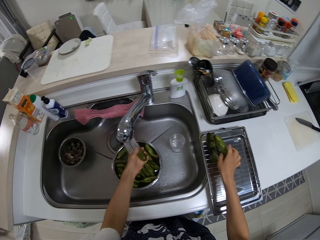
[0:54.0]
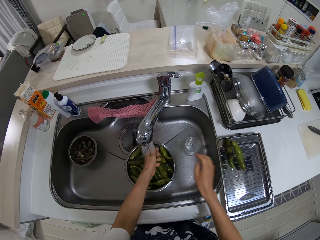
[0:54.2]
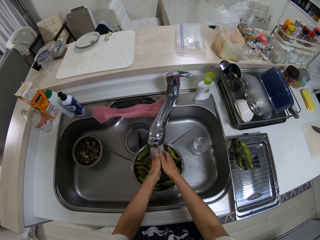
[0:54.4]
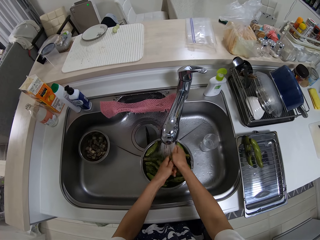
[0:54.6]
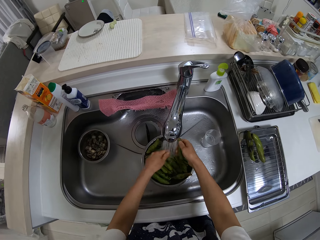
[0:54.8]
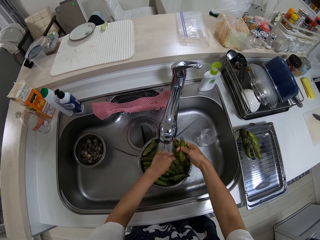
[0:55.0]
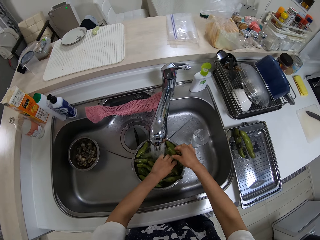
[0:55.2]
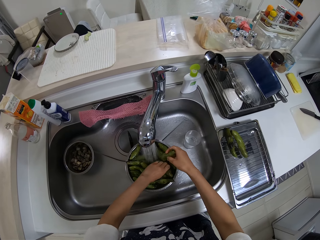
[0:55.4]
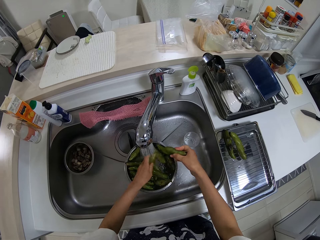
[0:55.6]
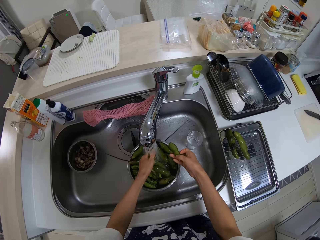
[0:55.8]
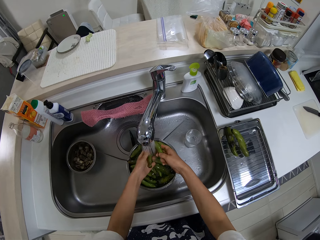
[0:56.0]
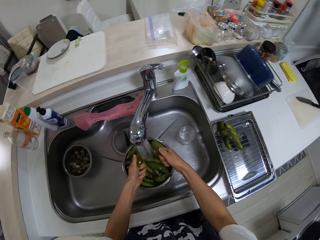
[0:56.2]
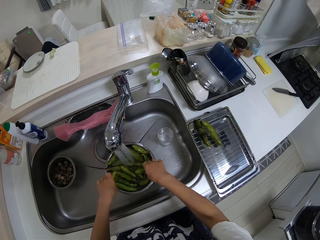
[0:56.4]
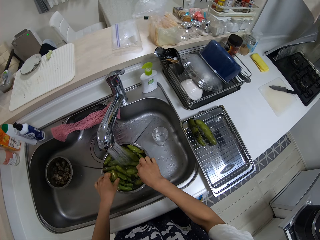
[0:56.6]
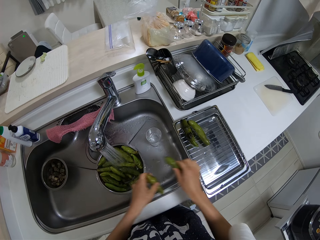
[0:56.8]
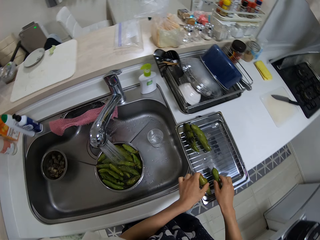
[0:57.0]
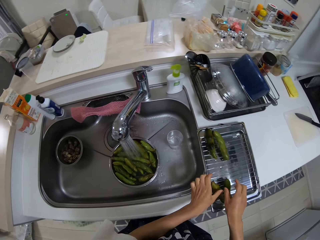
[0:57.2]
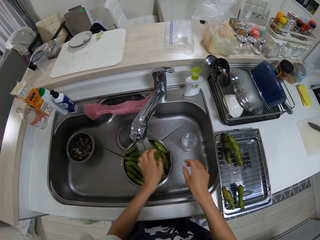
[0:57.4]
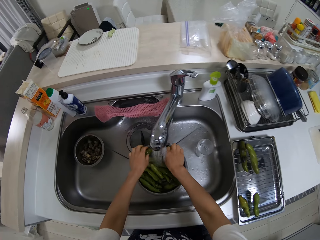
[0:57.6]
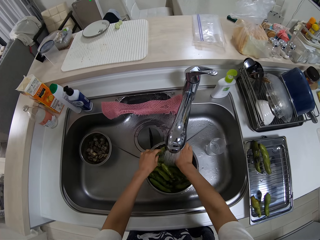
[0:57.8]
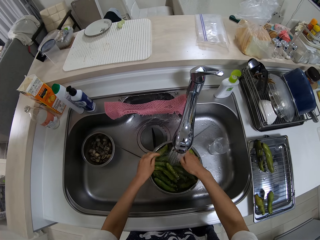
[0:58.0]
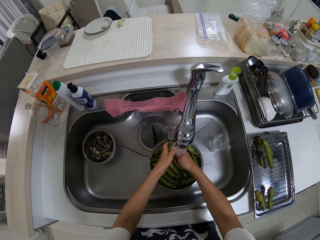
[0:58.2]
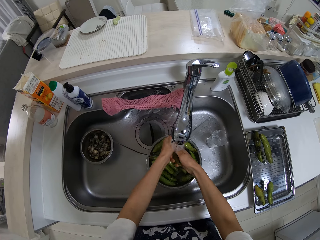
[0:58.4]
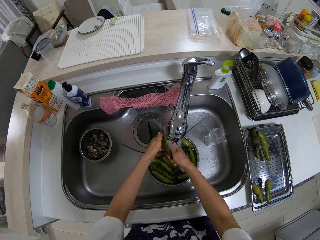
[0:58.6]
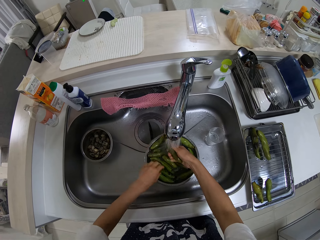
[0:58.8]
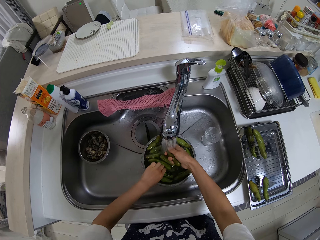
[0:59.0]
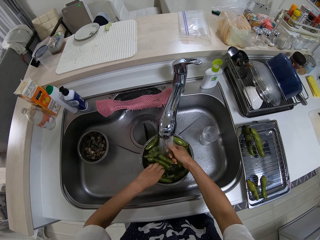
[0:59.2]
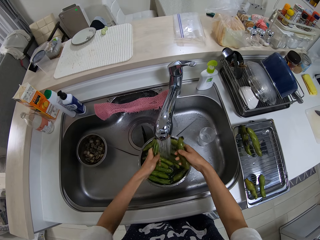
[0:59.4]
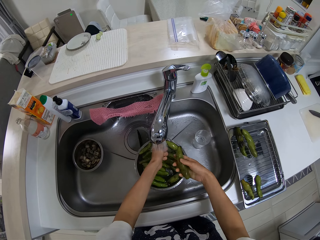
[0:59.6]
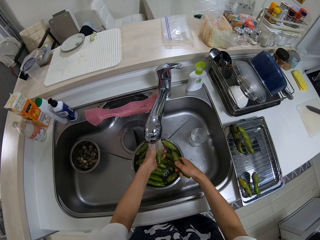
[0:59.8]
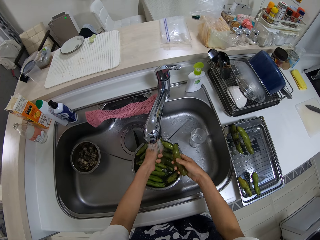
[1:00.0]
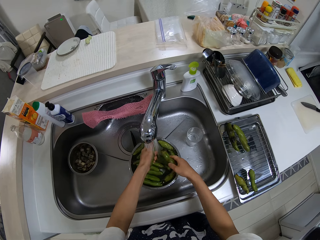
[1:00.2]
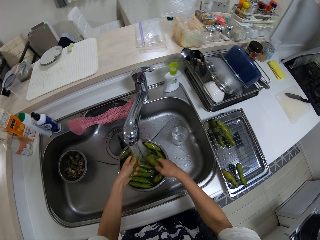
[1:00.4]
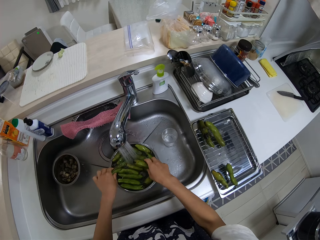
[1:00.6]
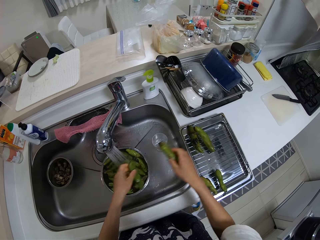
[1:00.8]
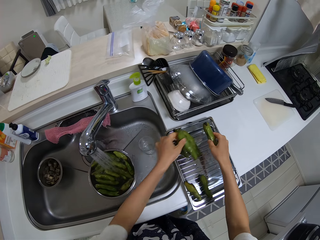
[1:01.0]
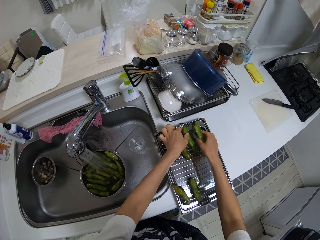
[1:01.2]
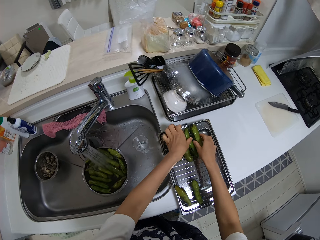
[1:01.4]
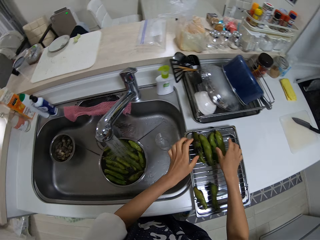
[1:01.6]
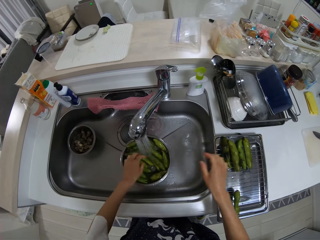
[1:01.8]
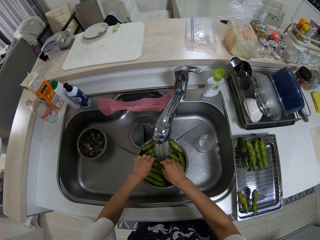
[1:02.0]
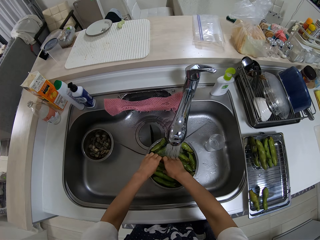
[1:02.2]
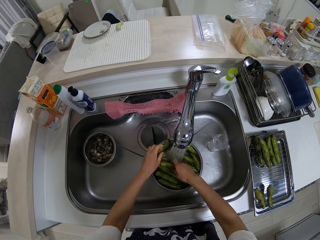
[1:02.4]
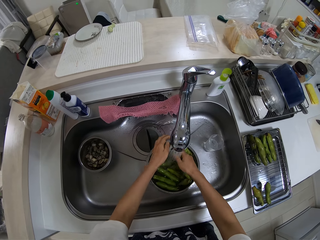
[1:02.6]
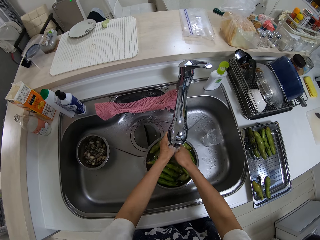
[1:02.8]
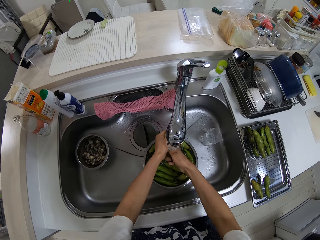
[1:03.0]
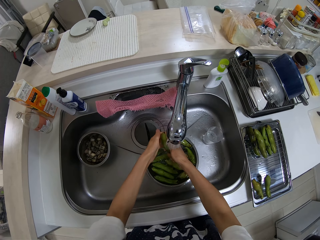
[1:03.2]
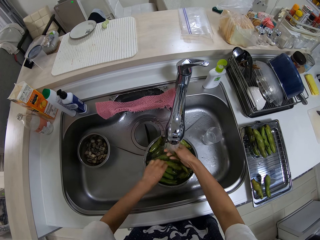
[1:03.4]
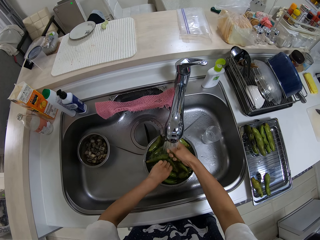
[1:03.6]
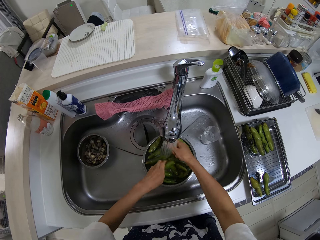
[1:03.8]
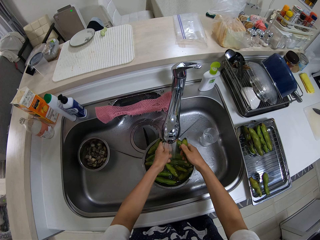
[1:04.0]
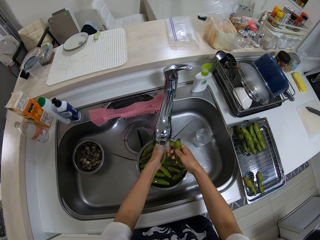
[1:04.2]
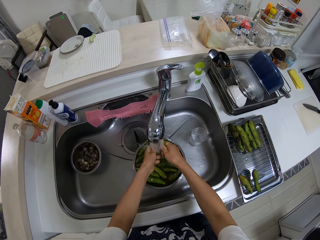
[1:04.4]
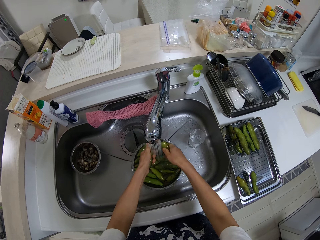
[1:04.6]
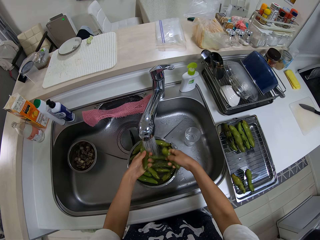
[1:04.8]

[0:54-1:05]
The camera wearer moves the vegetables inside the tray on the table. They wash the cucumber, put the cucumber in the drill, wash the cucumber, put the cucumber in the drill, and wash the cucumber.

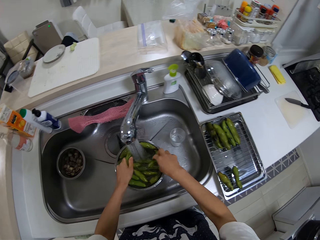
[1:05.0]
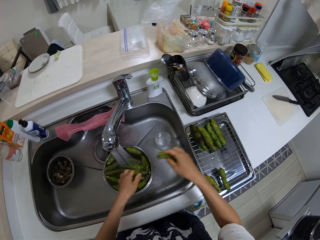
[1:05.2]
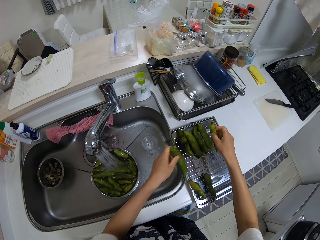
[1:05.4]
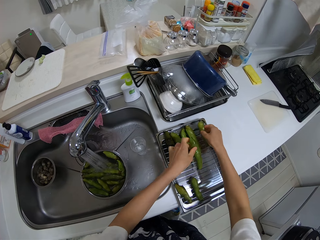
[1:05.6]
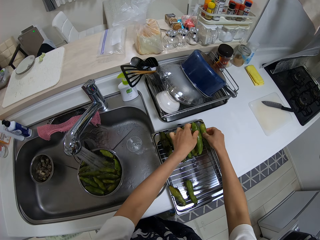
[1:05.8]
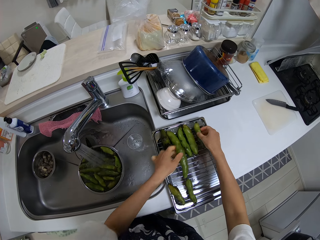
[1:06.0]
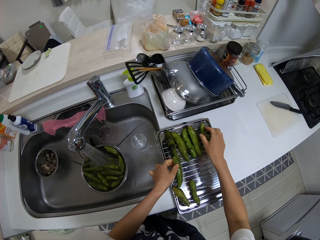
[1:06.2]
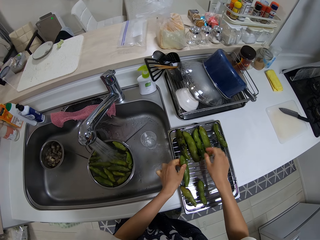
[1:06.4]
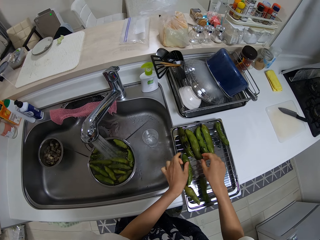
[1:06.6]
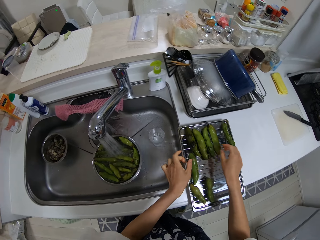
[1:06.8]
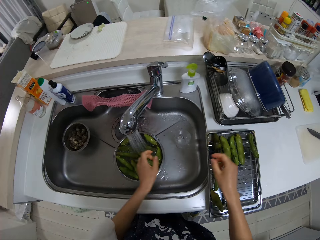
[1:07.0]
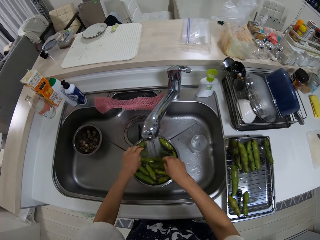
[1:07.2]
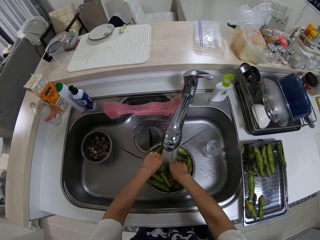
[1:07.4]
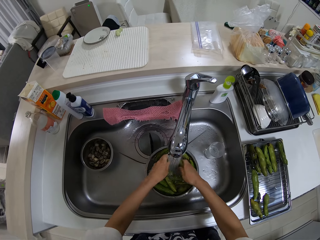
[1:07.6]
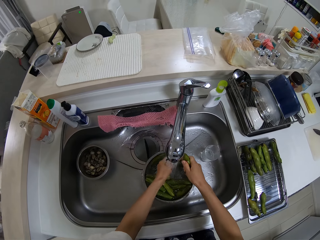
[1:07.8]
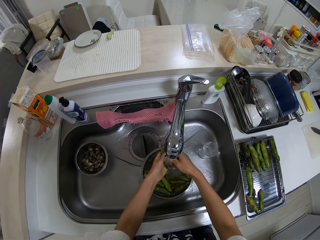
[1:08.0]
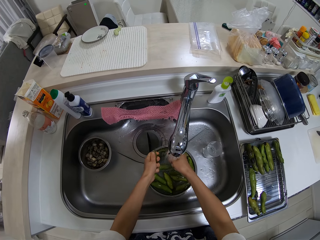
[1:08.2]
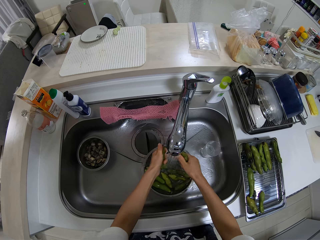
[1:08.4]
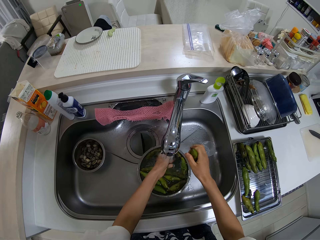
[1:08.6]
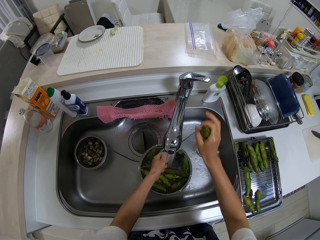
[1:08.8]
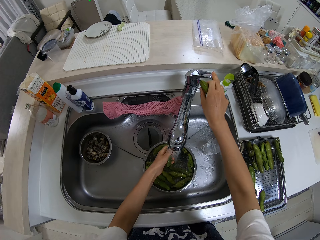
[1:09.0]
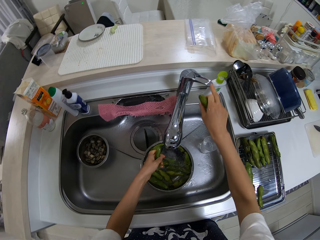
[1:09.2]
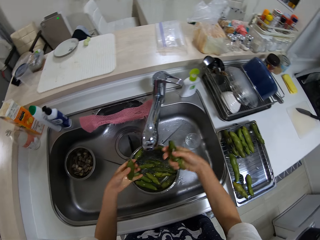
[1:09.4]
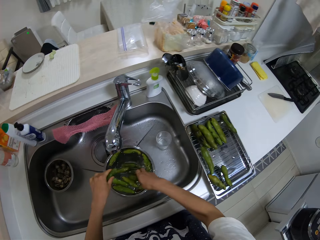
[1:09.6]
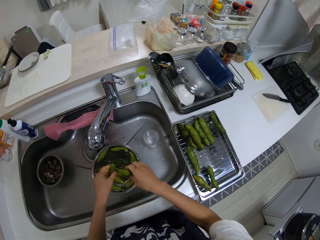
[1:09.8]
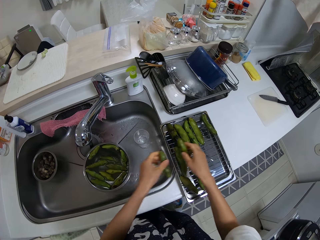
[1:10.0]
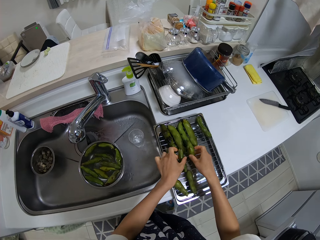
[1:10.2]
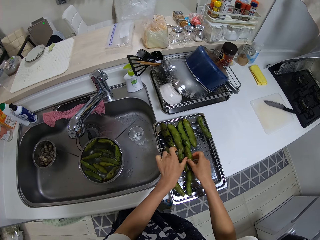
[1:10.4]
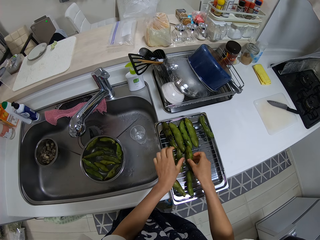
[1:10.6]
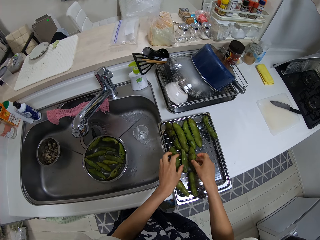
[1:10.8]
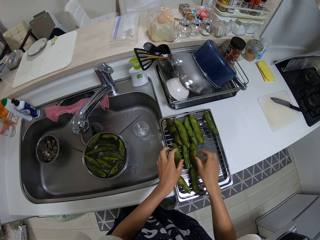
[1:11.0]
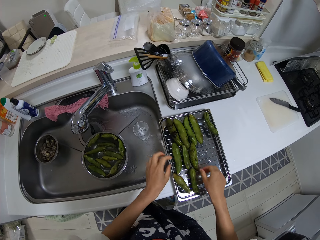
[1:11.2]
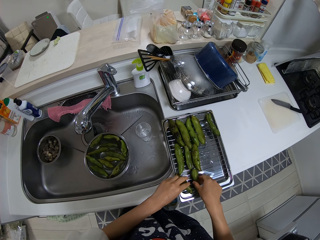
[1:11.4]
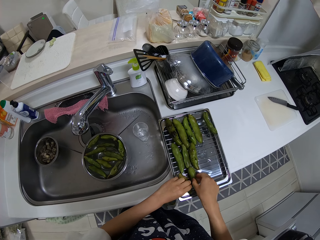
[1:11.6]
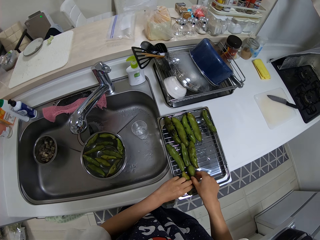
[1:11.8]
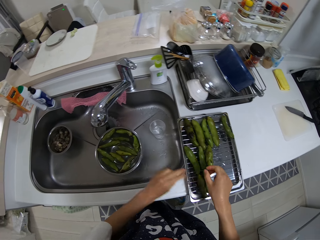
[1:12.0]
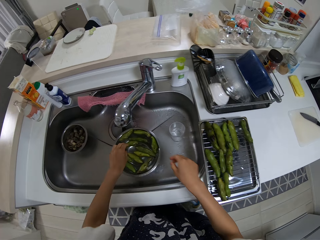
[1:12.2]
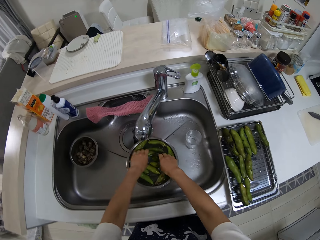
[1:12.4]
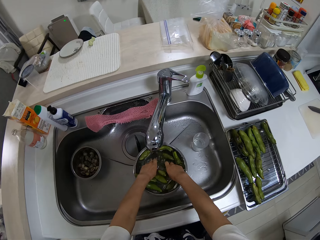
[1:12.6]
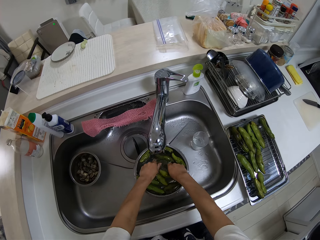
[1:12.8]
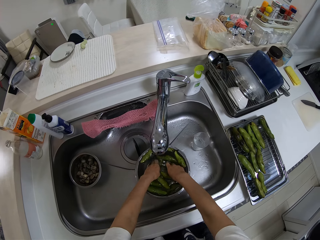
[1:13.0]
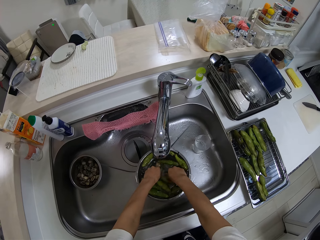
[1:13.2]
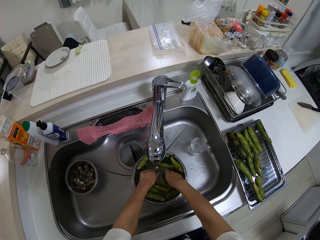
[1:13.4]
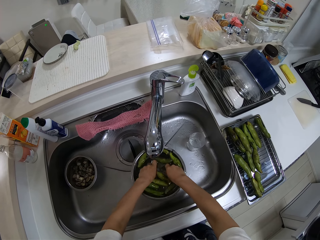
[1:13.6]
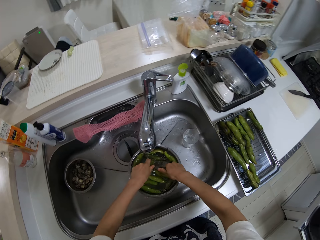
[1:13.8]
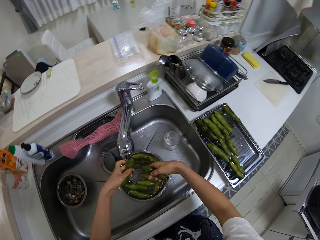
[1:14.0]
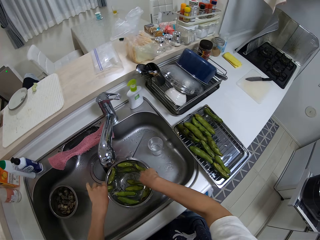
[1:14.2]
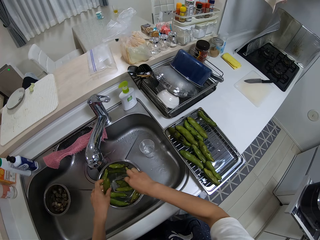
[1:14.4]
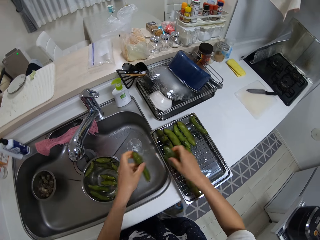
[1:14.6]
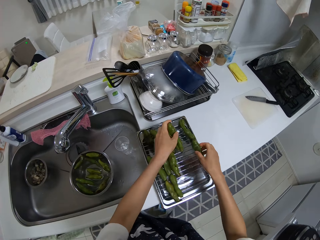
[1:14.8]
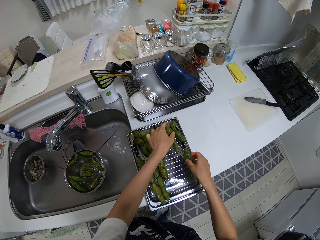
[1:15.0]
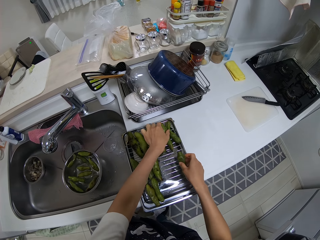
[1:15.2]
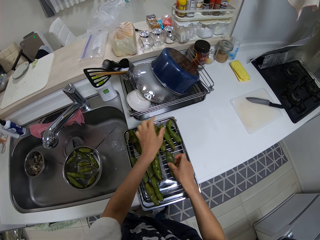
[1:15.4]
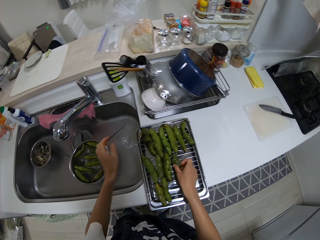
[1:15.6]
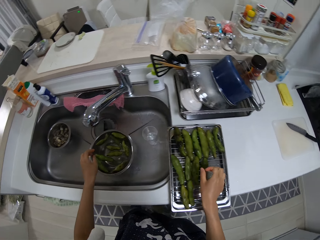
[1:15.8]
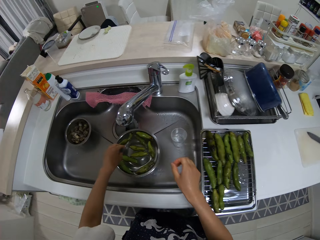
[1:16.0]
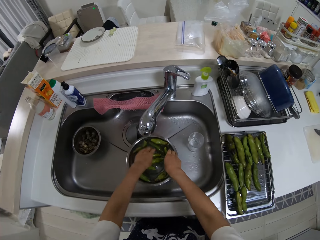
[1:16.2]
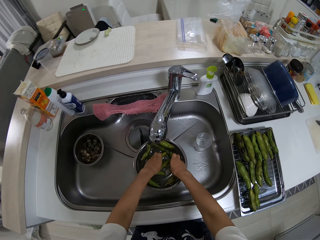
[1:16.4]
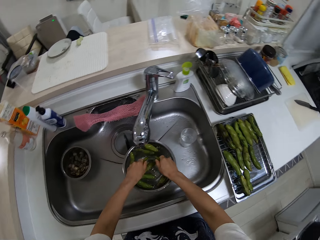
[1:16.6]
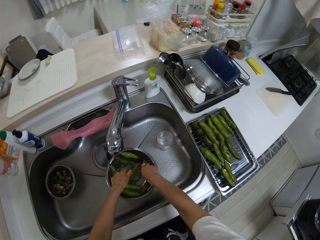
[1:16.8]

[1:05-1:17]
The camera wearer puts the cucumber in the drill and washes the cucumber. They close the tap. They move the vegetables inside the tray on the table. They wash the cucumber and put the cucumber in the drill.
